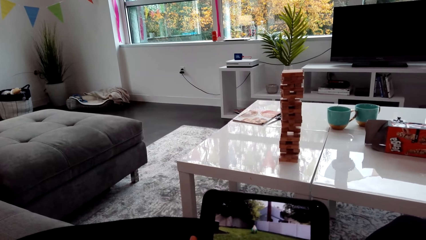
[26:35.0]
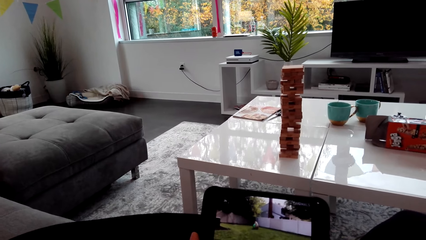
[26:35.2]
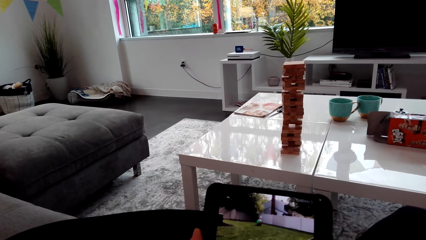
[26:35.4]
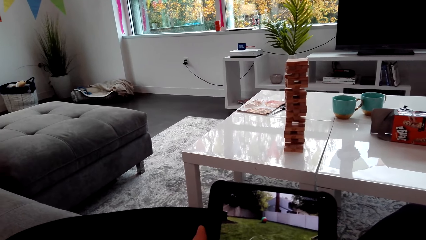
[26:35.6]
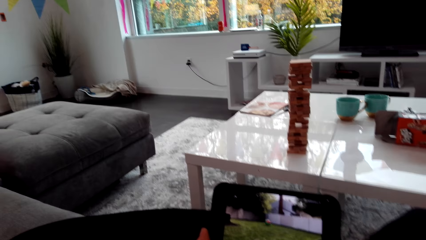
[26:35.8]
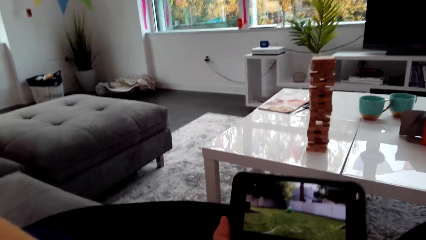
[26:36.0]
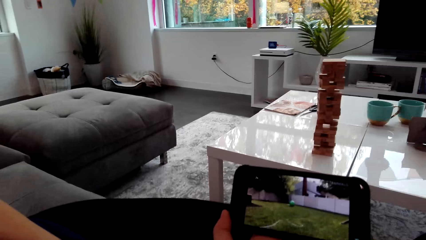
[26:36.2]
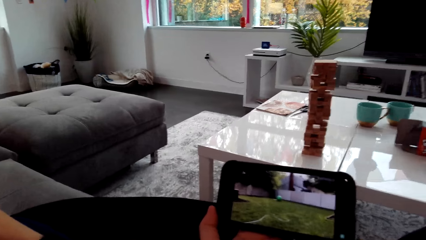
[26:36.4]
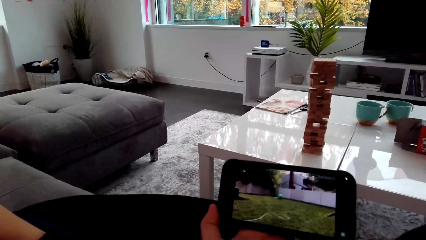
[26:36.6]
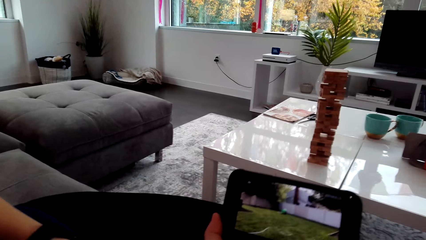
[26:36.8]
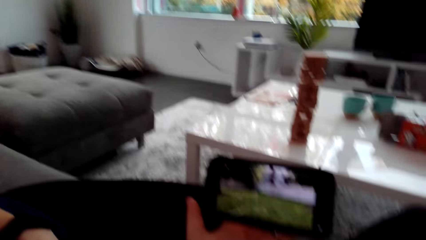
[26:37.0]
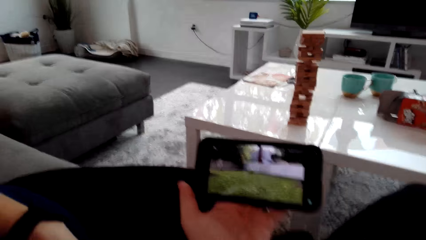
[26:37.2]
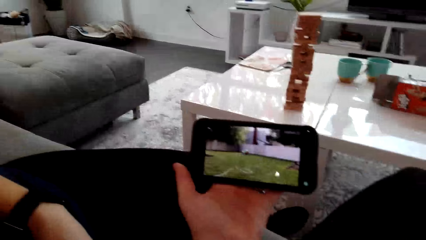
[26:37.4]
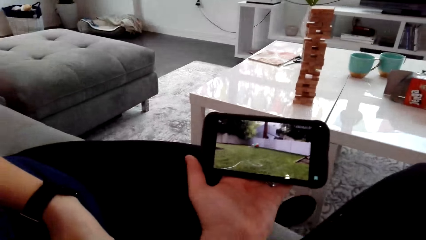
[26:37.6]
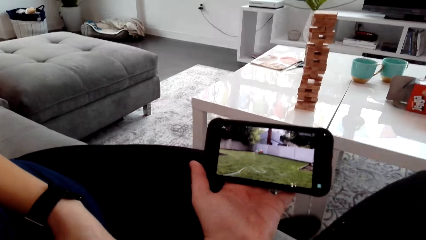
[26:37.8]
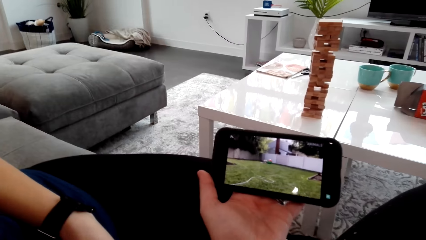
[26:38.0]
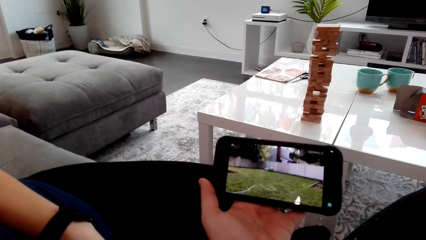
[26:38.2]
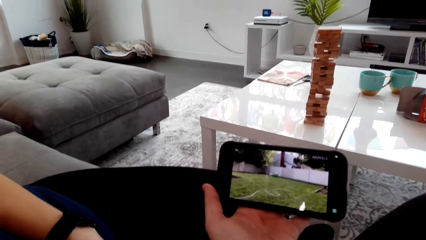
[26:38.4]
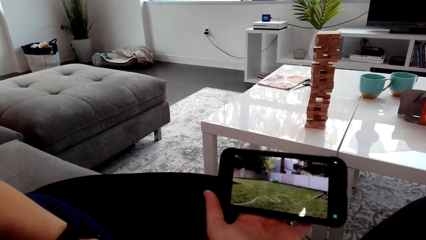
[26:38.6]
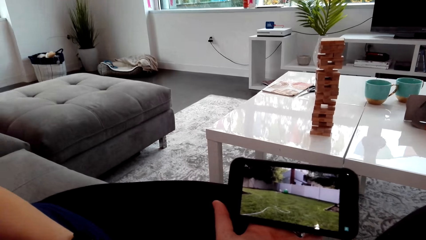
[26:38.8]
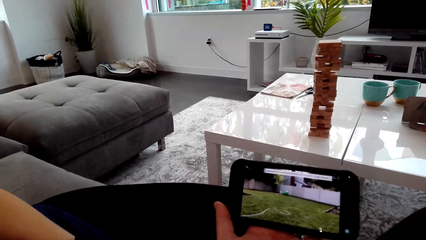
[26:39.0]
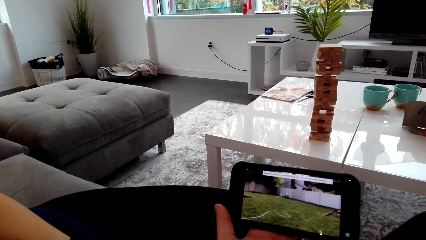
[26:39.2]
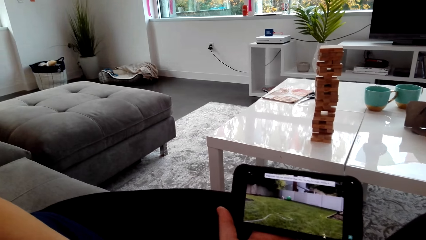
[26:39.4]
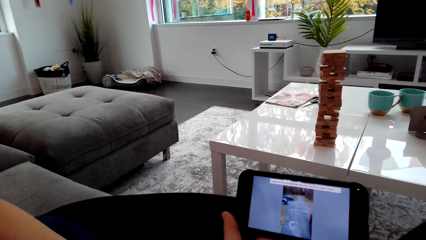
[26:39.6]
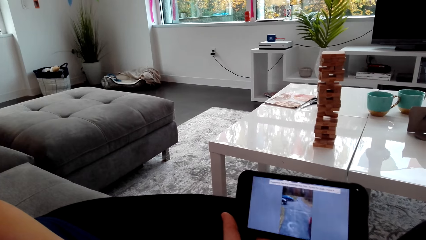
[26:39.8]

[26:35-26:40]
The camera wearer watches the phone. The lady watches the phone.

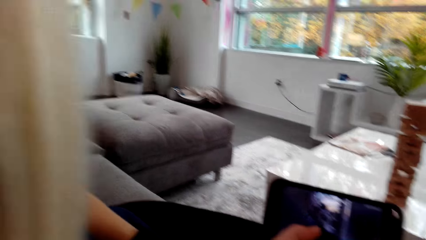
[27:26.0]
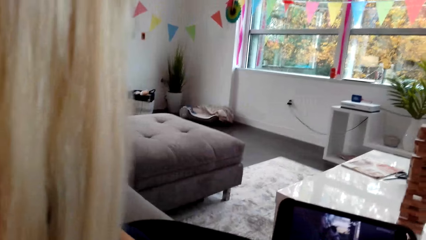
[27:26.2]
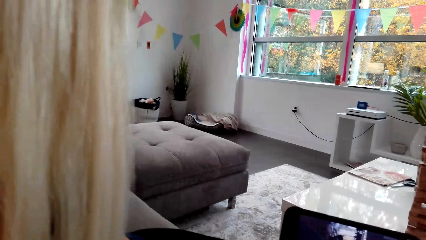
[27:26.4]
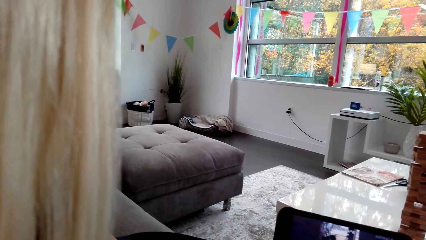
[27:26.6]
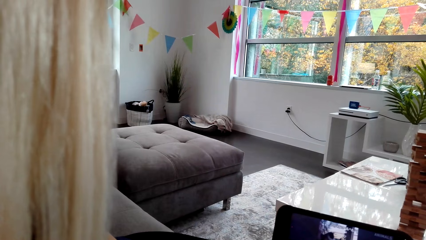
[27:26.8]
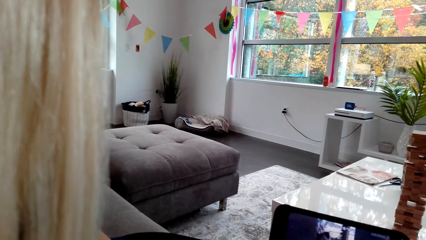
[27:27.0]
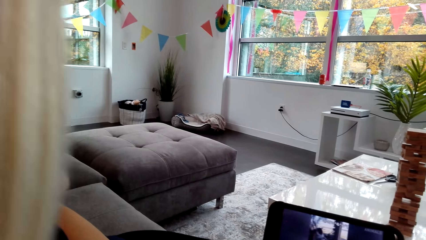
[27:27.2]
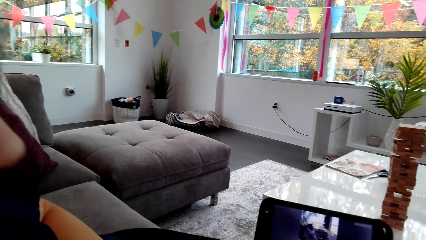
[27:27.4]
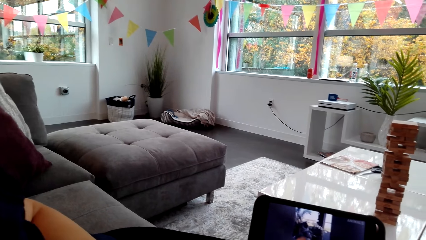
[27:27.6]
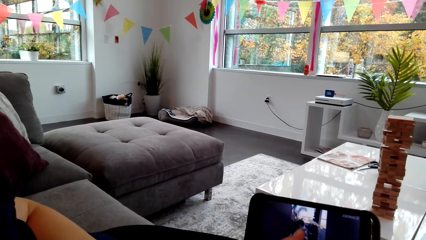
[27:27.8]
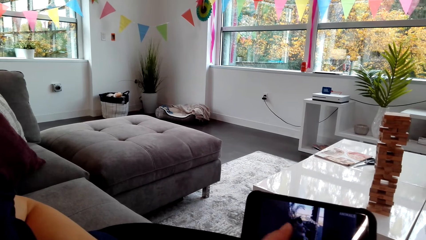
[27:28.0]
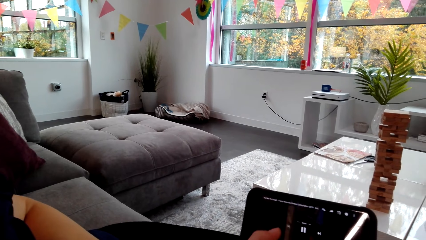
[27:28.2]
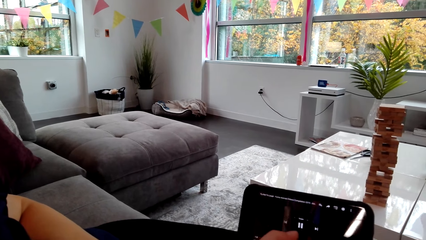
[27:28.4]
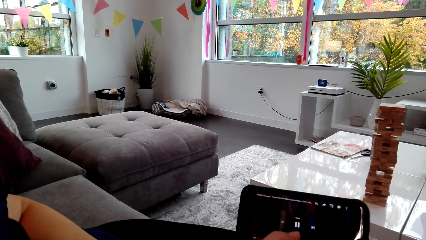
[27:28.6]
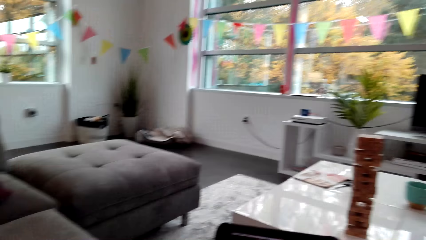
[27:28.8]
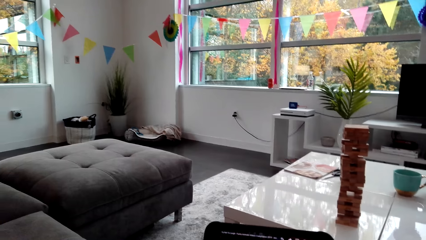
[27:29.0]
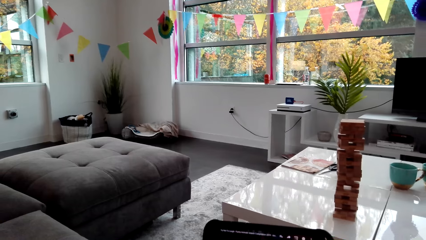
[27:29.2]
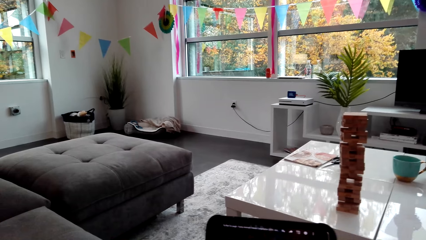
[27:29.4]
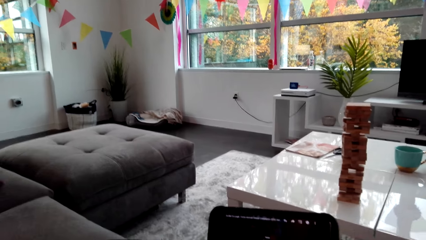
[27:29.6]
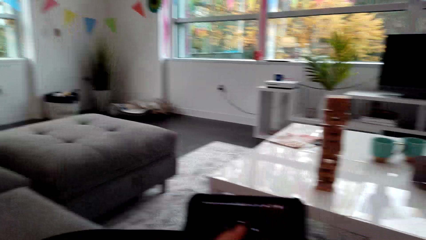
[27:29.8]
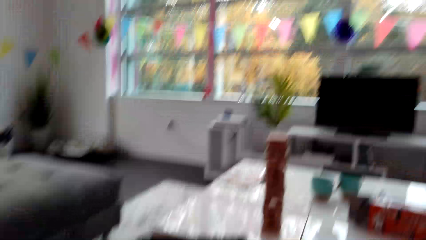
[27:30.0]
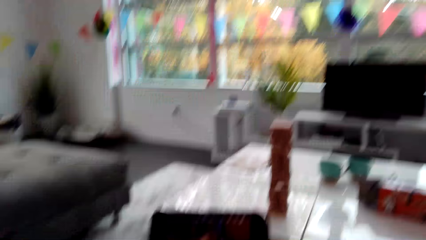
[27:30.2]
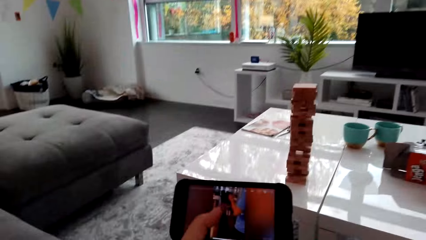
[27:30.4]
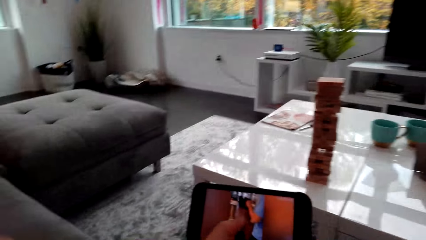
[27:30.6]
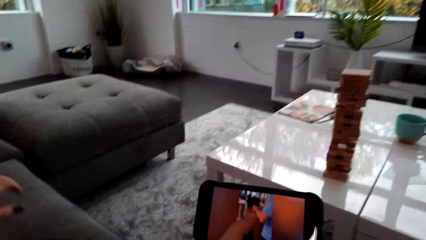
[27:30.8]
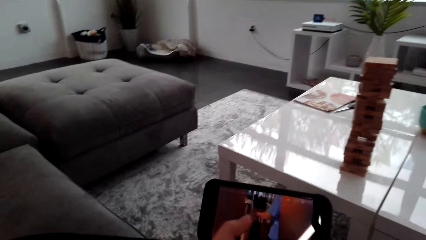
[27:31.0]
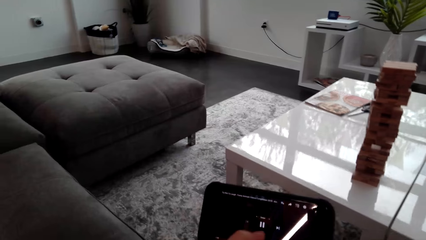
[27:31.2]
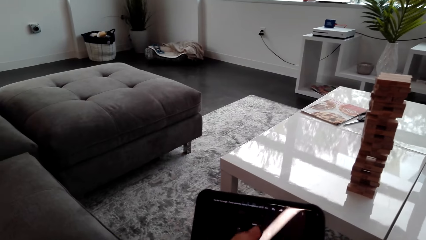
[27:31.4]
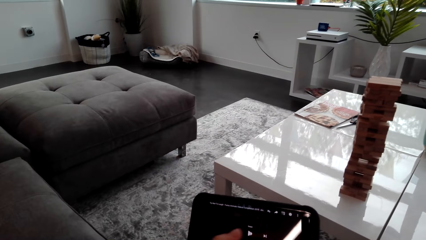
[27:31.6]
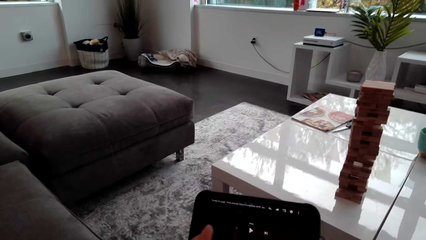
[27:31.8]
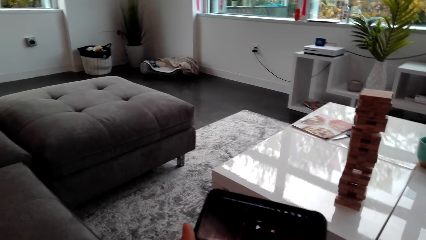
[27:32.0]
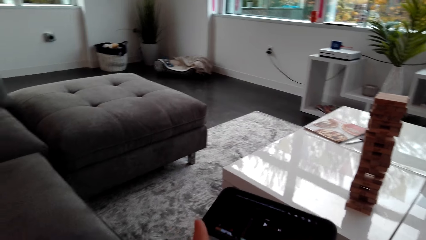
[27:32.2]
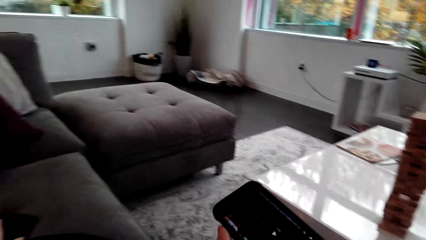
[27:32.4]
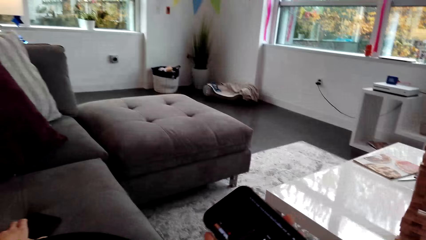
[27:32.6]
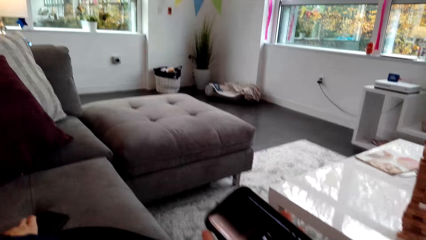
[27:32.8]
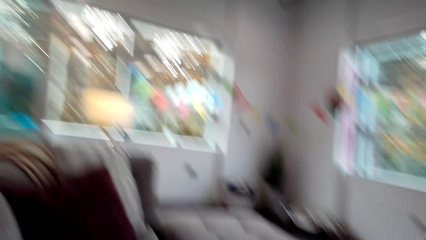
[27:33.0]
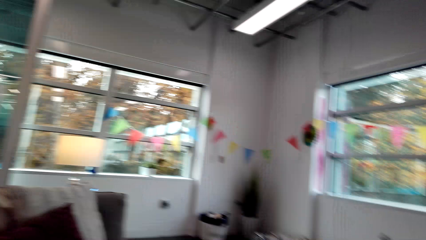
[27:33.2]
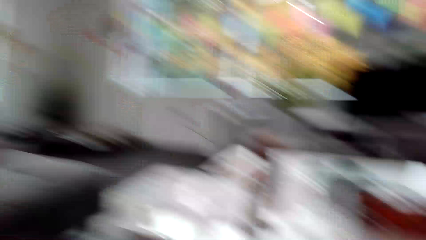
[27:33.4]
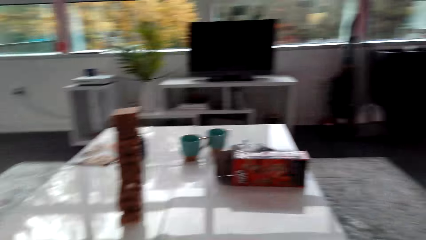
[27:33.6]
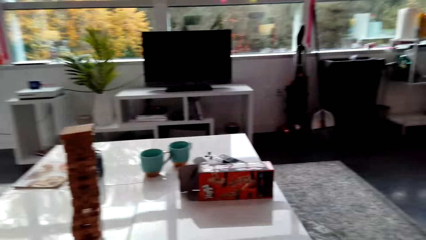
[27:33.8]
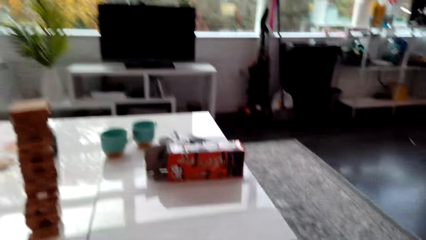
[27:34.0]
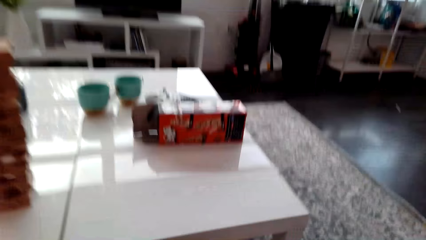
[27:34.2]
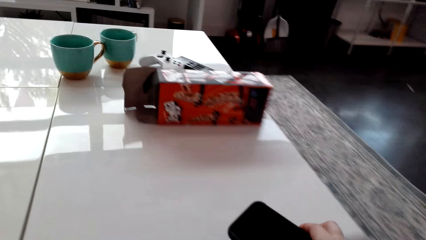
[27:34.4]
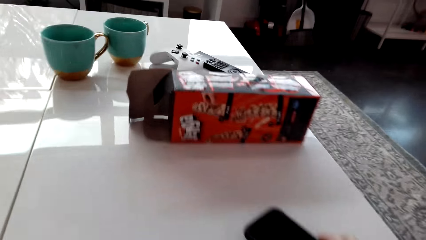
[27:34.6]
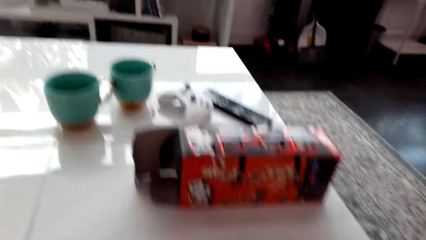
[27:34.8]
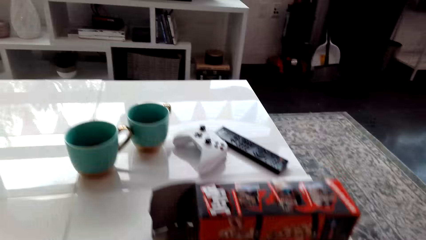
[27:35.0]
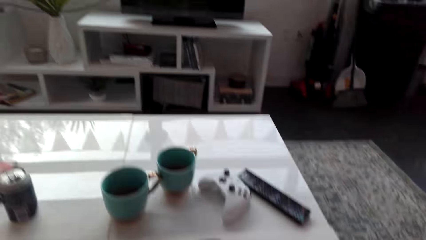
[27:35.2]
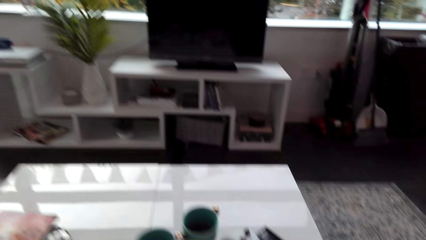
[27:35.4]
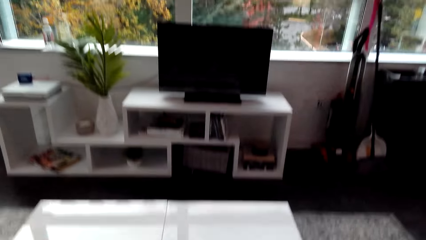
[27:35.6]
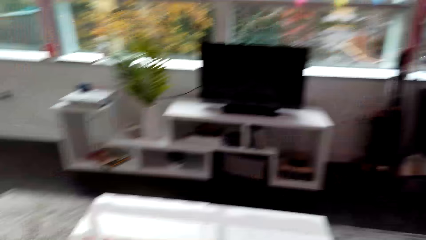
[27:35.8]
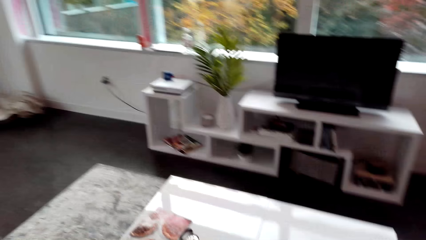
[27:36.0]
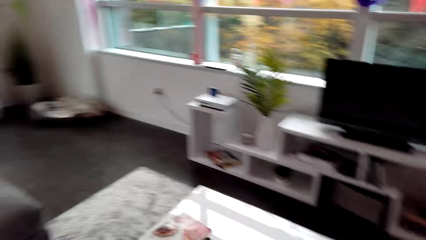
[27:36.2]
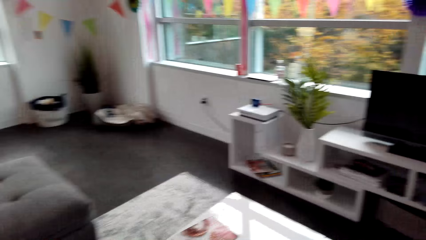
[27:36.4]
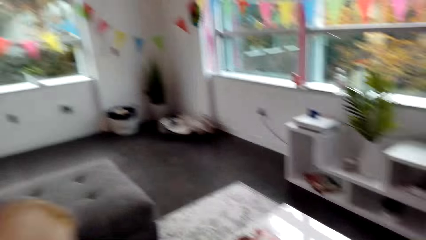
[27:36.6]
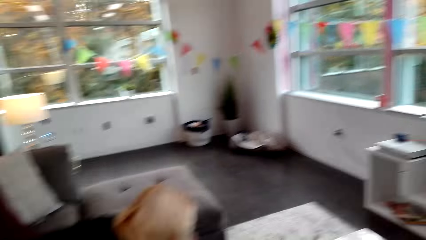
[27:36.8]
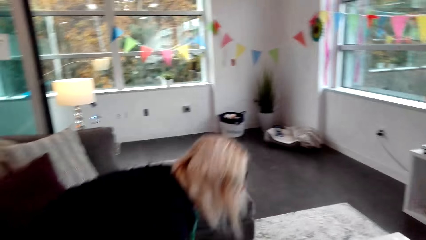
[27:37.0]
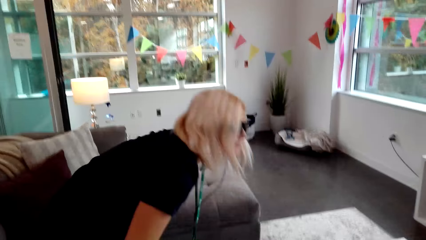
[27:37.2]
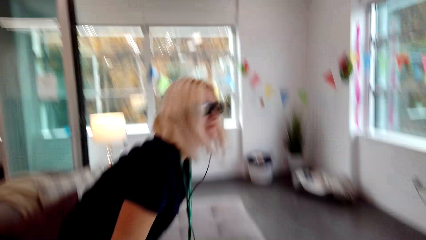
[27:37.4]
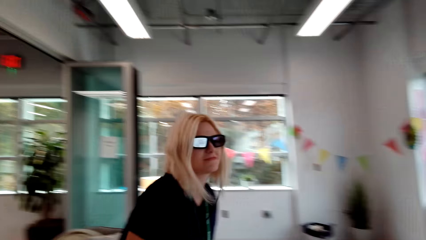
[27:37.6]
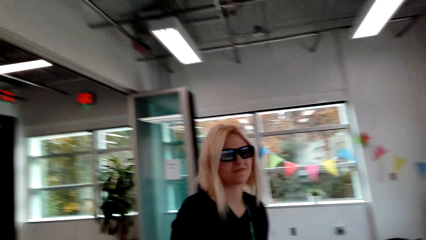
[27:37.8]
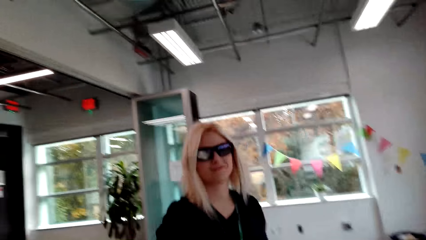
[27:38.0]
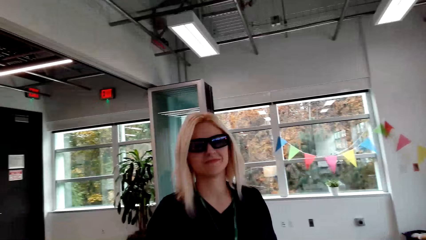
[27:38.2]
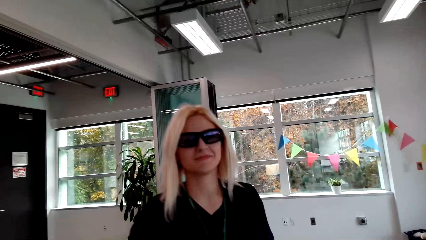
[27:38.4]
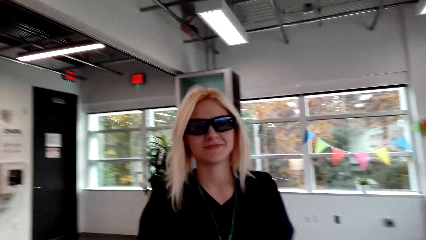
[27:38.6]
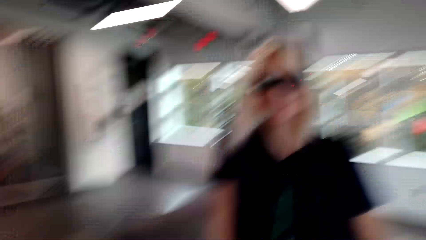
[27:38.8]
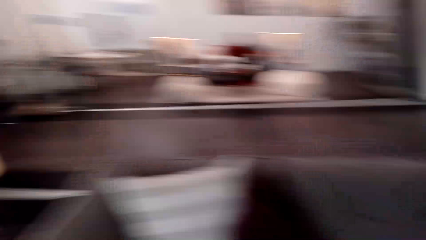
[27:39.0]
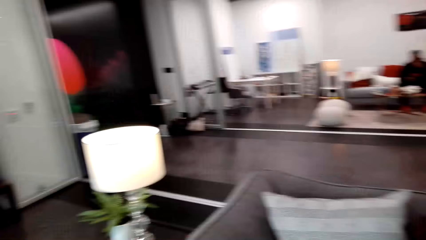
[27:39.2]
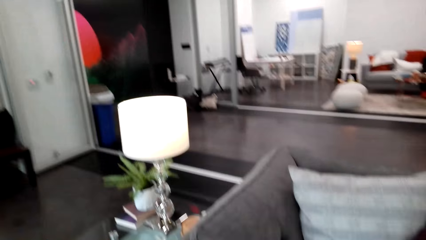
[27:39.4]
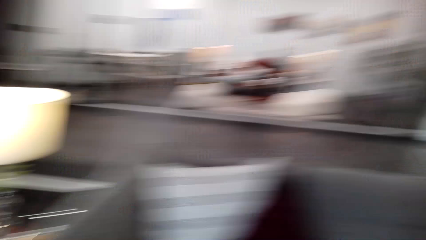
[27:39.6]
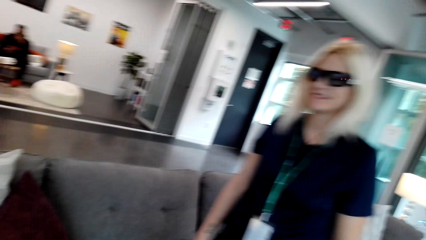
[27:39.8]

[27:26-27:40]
The camera wearer dialogues with a lady. The lady watches the phone. The camera wearer watches the phone. They hand the phone to the lady. They place the phone on the table. They stand from the couch. The lady dialogues with the camera wearer and stands from the couch.
